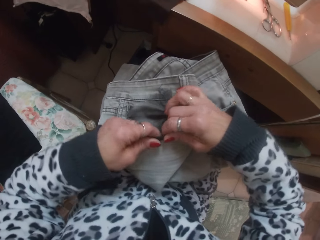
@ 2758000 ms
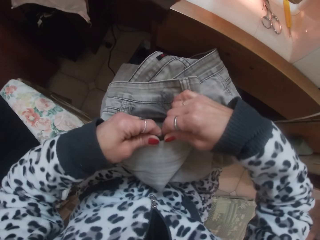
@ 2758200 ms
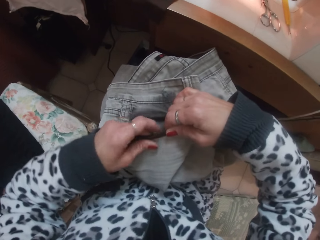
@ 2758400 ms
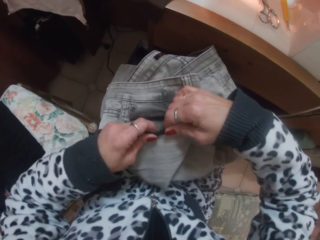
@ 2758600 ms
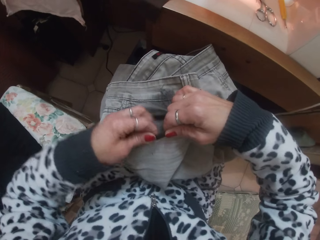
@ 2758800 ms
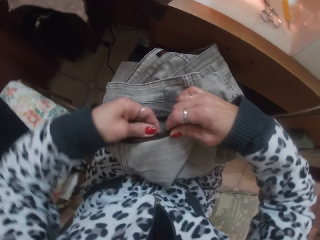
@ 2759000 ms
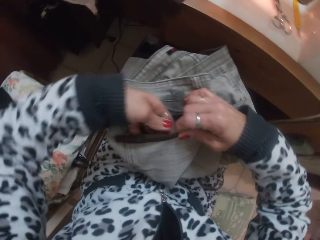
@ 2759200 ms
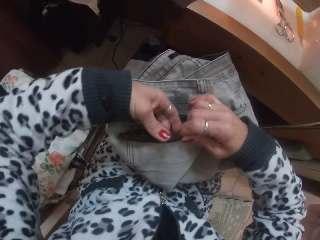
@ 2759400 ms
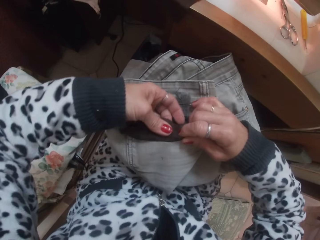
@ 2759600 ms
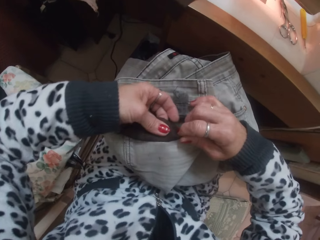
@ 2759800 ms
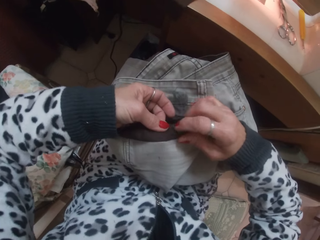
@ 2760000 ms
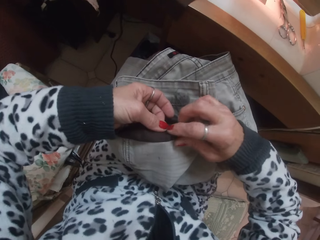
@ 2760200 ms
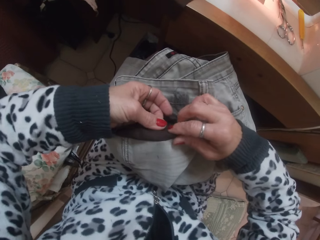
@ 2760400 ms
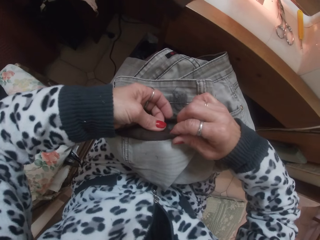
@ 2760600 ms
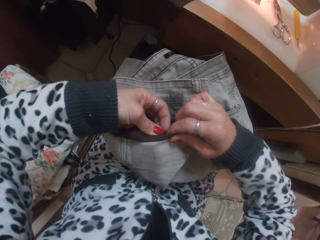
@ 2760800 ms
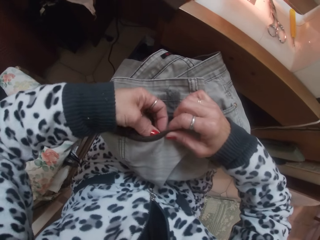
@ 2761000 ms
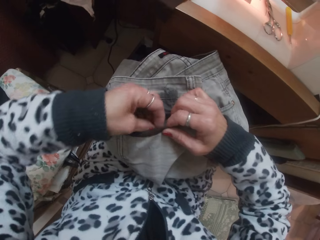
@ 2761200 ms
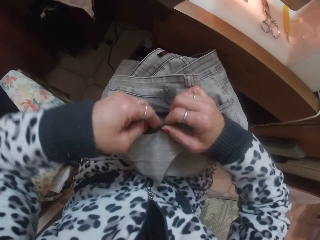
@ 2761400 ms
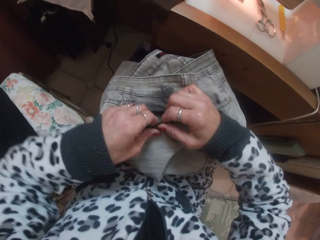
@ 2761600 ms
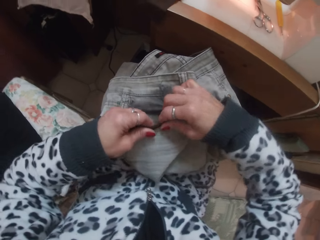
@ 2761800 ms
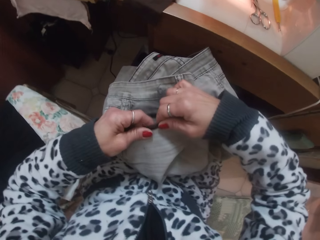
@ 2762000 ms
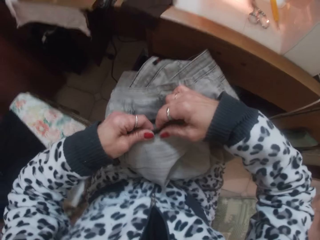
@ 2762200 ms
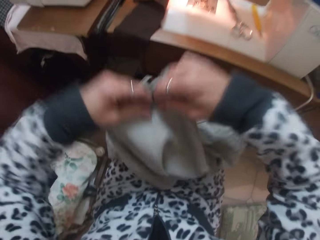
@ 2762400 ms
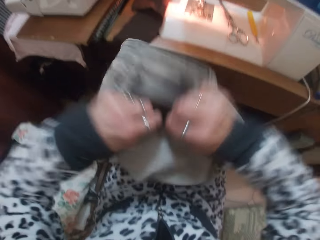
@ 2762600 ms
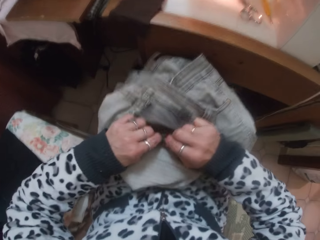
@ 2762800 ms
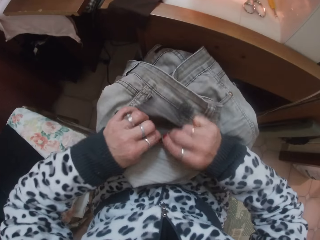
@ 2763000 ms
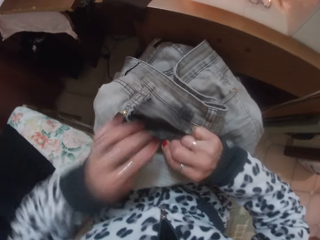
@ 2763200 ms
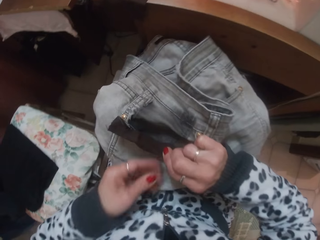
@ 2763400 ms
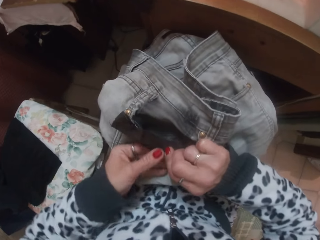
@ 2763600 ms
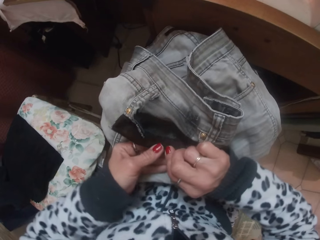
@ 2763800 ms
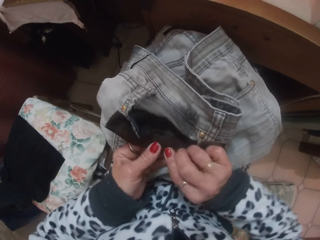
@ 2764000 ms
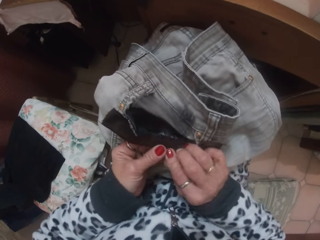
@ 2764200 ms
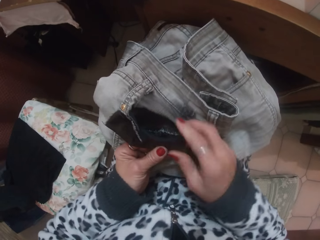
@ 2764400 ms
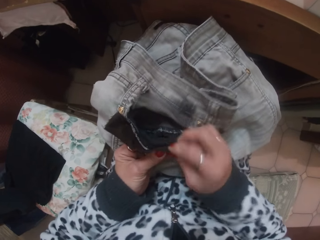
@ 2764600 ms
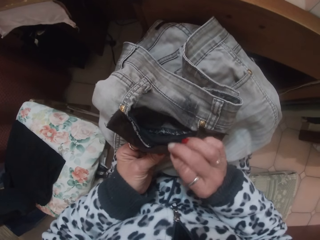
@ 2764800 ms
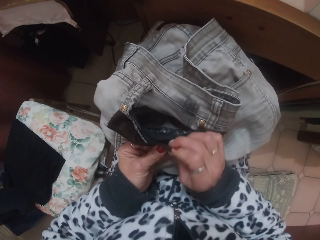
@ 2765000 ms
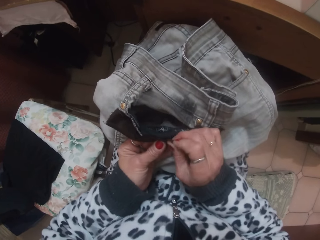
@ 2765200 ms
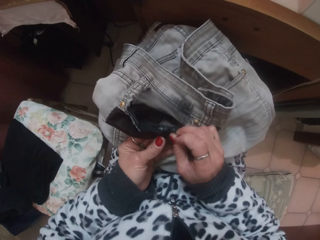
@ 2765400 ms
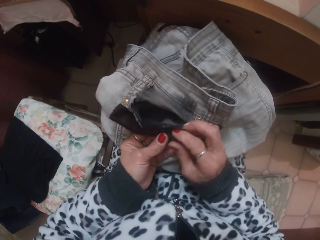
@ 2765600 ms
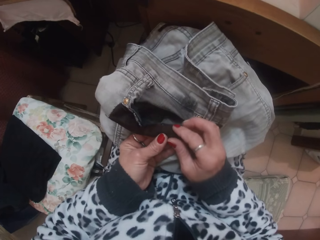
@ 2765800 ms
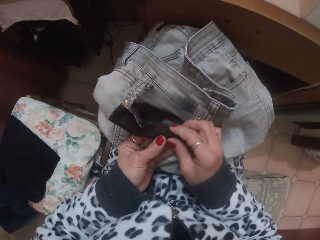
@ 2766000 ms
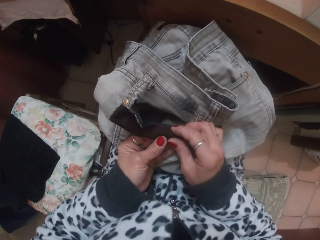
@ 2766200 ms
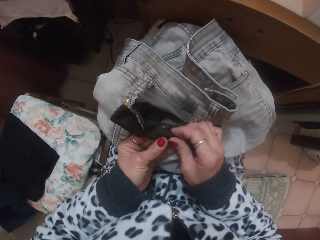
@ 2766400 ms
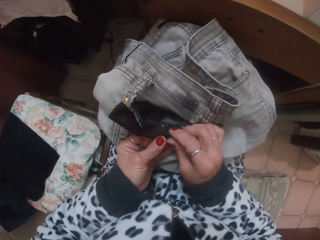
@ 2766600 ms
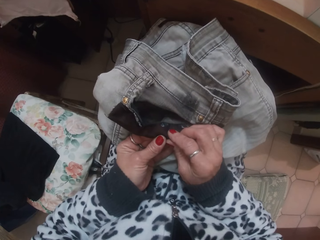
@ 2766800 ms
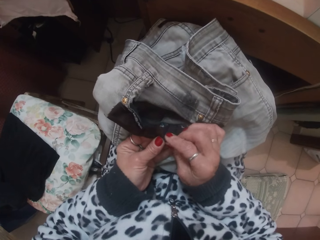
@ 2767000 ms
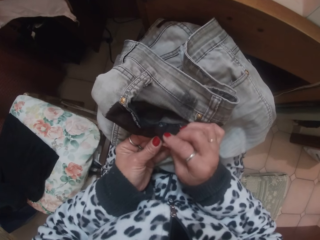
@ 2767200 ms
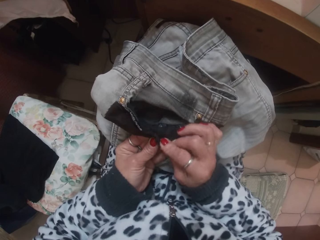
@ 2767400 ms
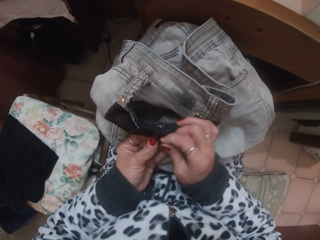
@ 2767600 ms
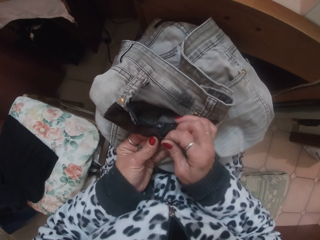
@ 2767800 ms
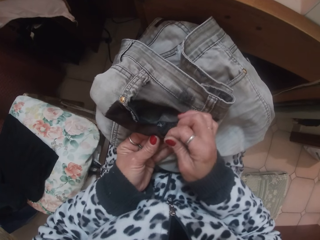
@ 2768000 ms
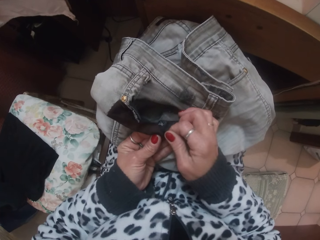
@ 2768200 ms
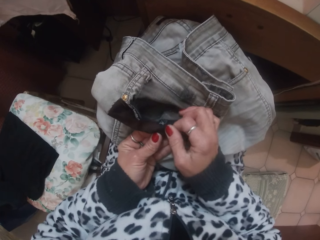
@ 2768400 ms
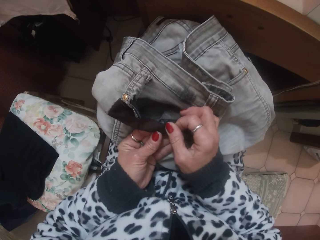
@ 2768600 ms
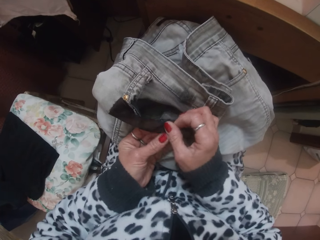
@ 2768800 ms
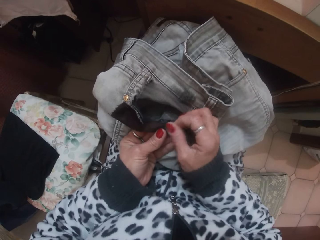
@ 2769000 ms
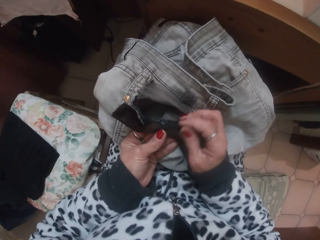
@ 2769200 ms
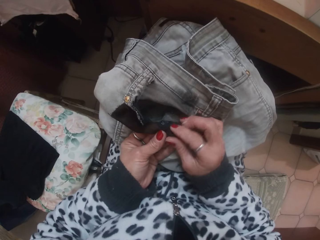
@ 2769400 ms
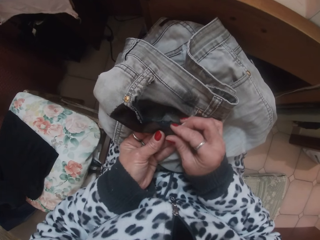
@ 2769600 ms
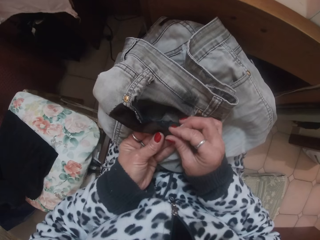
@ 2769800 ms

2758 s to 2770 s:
The camera wearer lifts the cloth. They make the cloth.

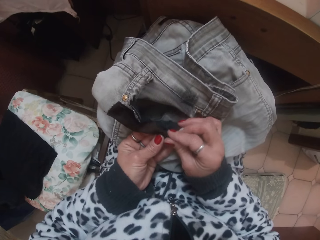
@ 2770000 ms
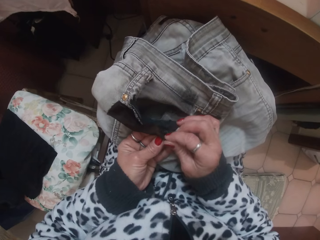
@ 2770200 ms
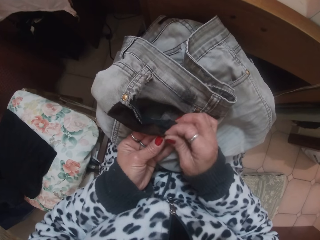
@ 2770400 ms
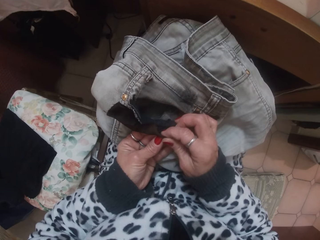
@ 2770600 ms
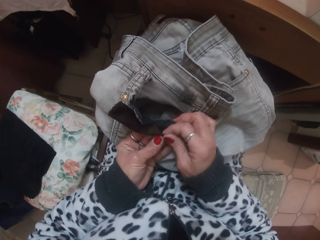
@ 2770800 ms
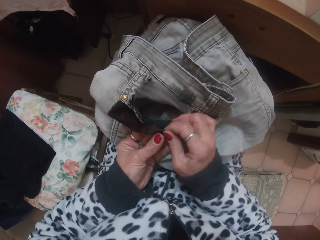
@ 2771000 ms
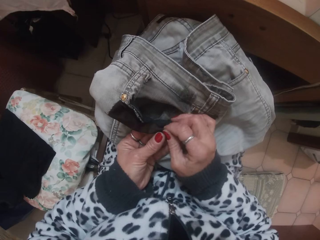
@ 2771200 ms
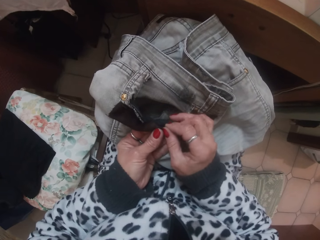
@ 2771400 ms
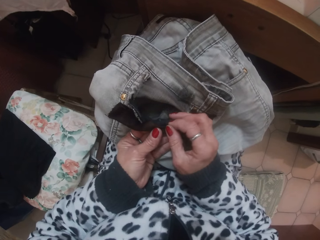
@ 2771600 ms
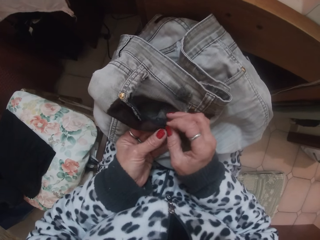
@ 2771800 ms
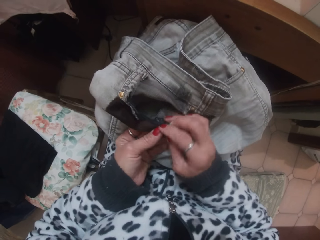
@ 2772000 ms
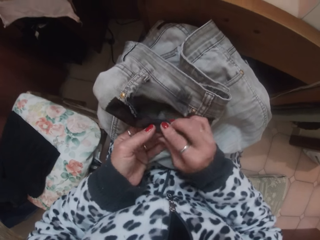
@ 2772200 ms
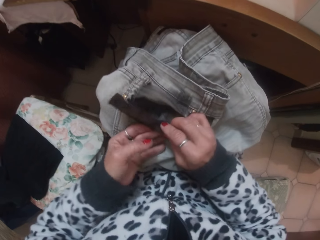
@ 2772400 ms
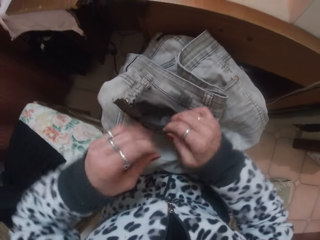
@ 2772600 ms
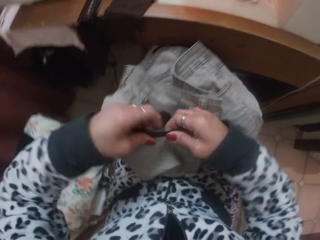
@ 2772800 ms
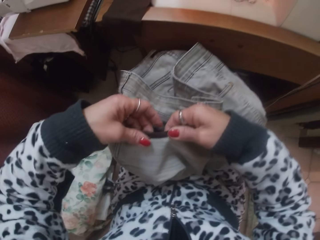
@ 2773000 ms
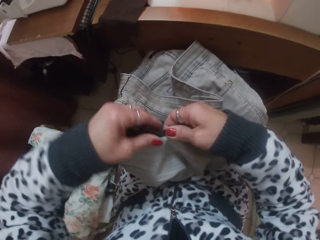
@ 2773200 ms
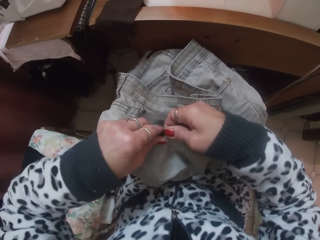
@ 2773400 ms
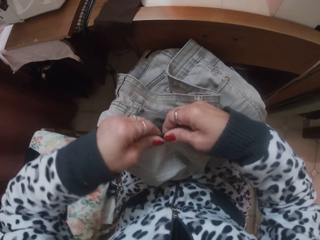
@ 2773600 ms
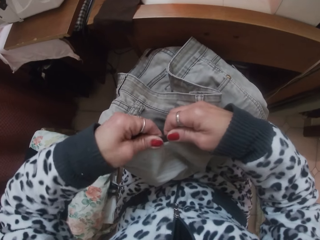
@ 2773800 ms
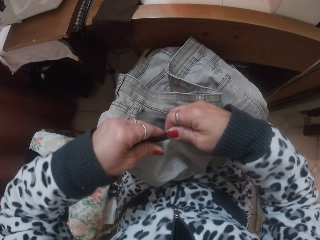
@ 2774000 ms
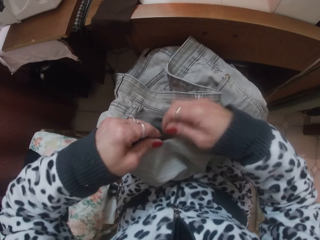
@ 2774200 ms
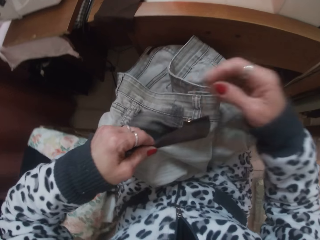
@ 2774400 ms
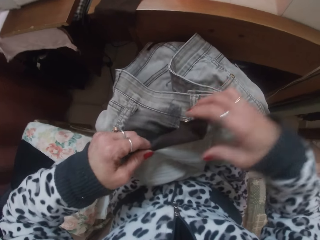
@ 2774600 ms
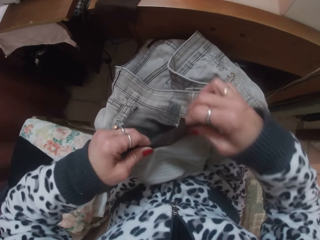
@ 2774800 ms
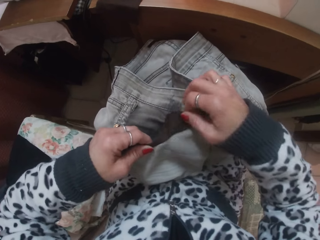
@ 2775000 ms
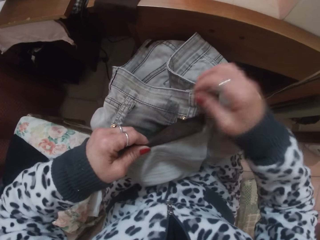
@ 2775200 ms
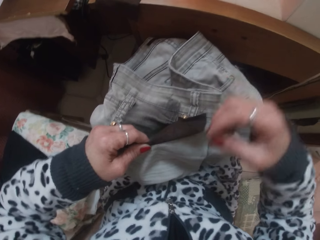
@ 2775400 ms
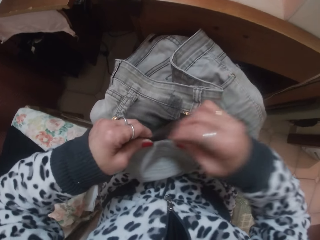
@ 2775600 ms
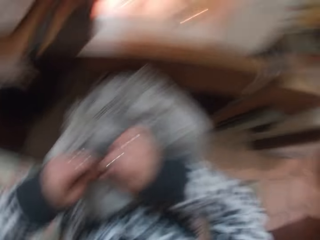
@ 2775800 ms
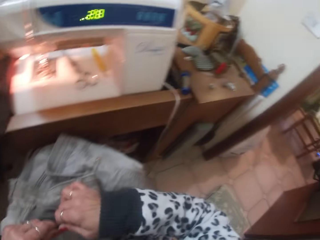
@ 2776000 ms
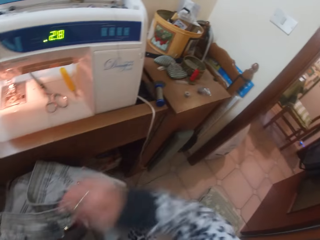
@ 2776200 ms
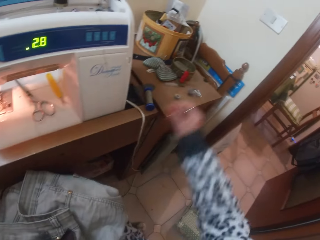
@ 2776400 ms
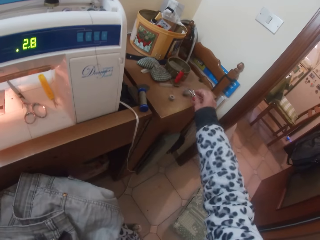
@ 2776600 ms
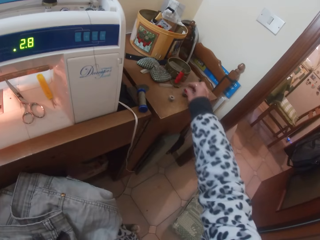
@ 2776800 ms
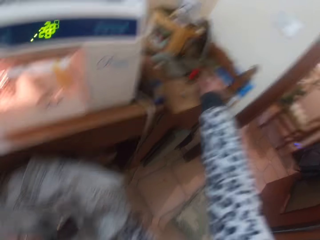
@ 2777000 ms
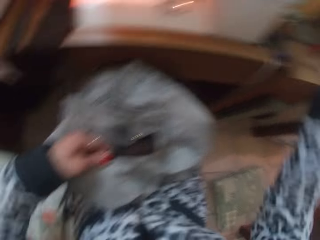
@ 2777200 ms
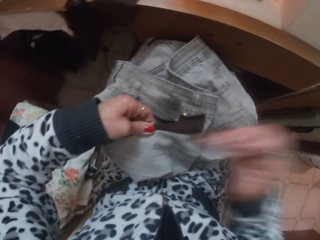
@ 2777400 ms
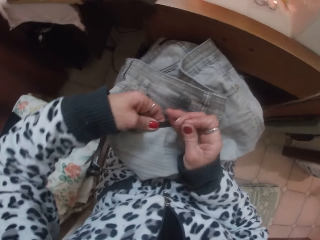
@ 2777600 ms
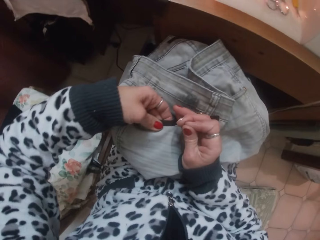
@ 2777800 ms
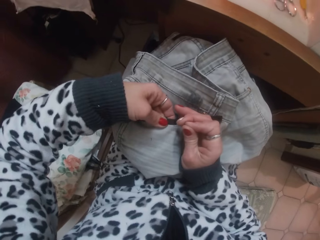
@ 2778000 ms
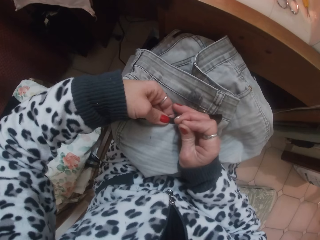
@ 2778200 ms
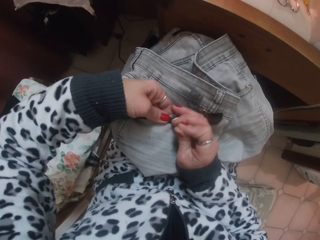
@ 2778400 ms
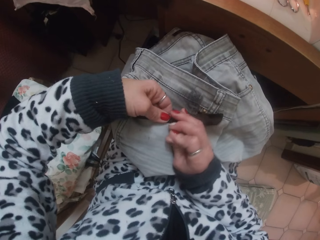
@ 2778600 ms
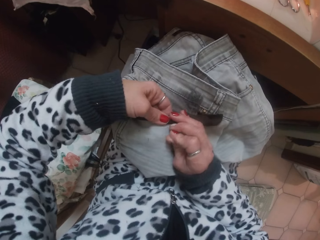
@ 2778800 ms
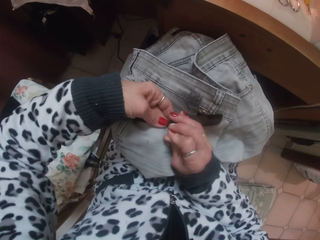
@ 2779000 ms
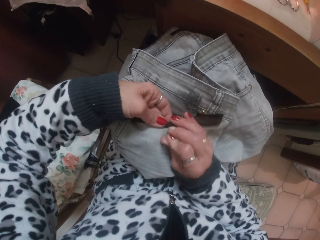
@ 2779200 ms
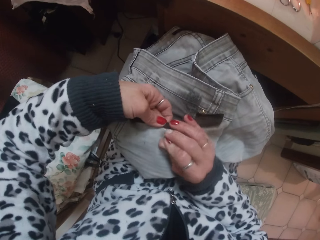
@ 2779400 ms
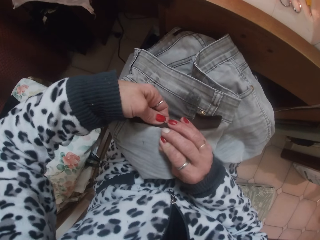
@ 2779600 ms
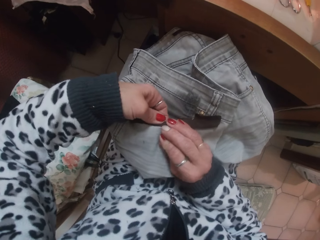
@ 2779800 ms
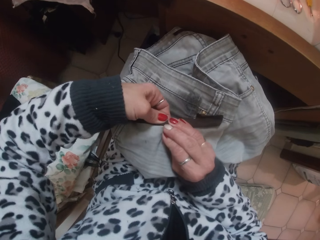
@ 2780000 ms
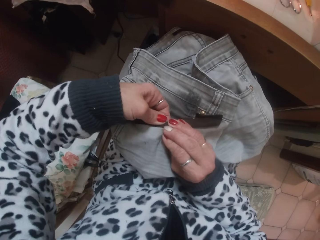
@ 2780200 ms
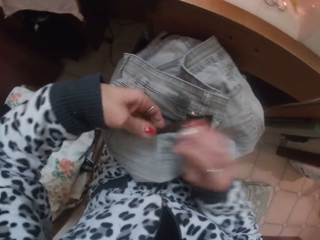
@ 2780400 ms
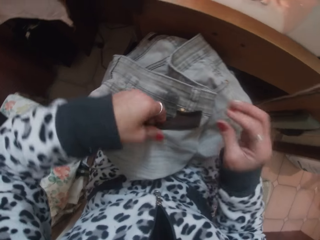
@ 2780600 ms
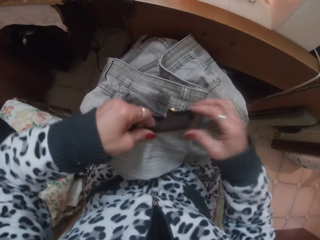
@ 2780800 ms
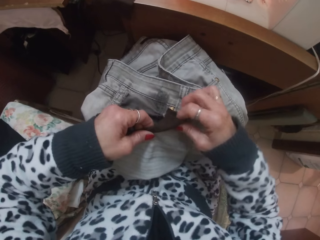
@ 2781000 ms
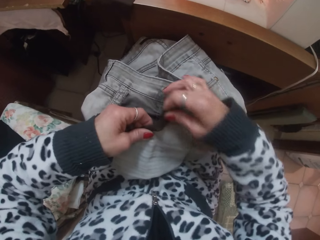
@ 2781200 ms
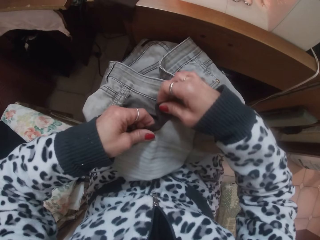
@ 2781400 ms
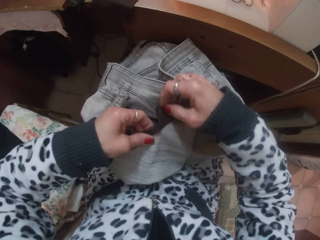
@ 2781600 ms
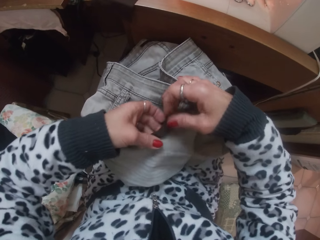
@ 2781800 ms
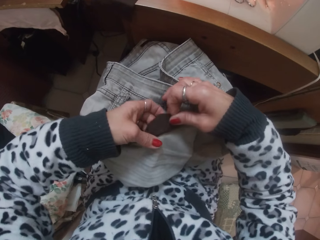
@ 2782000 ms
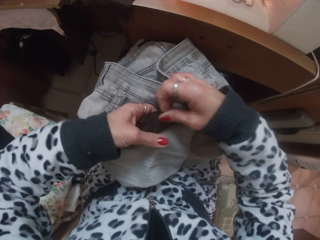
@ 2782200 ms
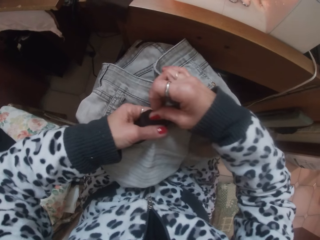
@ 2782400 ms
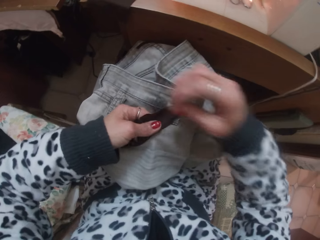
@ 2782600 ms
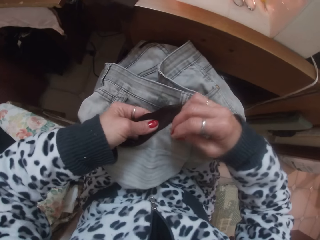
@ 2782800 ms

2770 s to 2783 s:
The camera wearer looks around. She picks up a needle on the sewing table with her right hand. She sticks the jean with the needle in her right hand. She makes the cloth.
